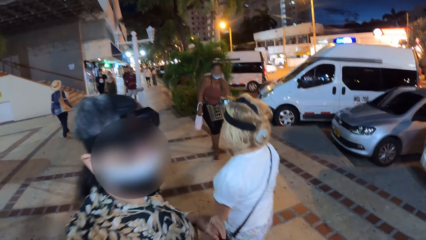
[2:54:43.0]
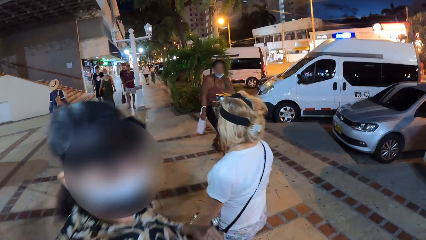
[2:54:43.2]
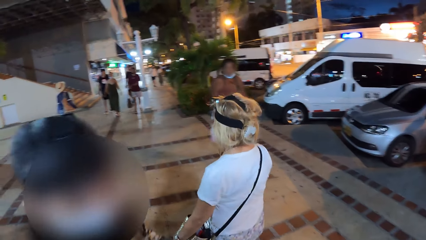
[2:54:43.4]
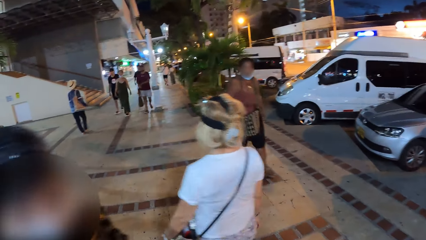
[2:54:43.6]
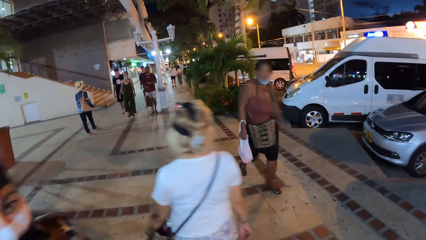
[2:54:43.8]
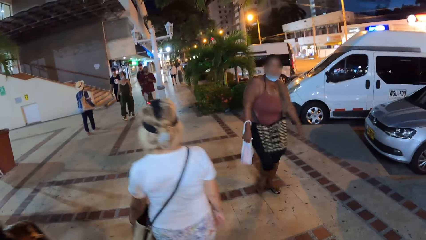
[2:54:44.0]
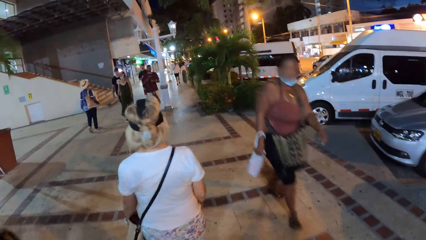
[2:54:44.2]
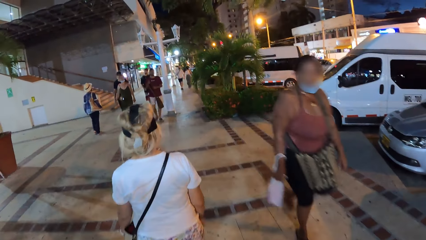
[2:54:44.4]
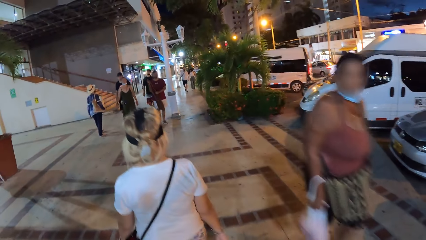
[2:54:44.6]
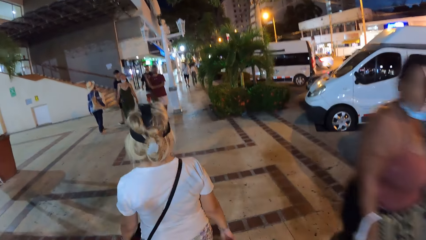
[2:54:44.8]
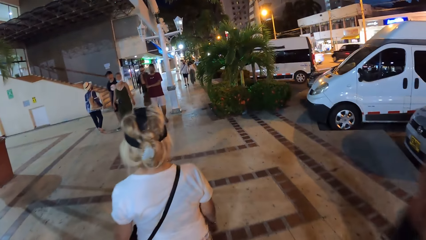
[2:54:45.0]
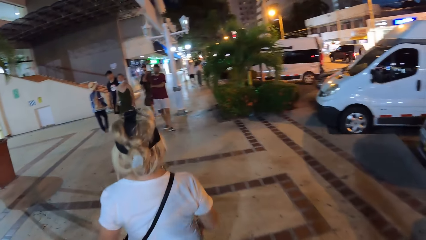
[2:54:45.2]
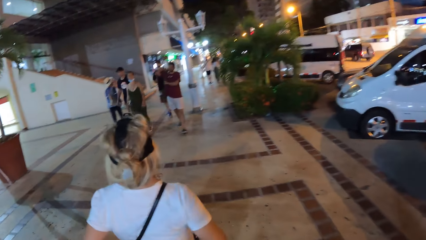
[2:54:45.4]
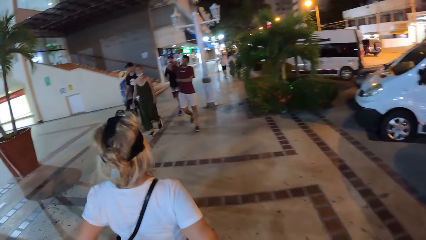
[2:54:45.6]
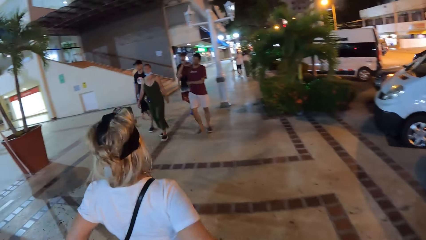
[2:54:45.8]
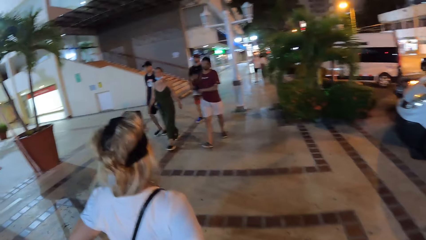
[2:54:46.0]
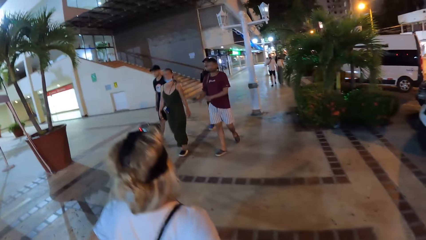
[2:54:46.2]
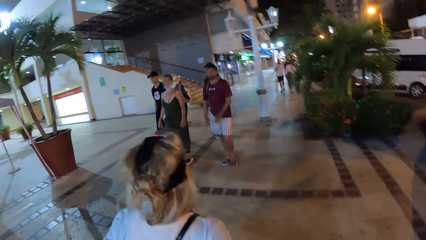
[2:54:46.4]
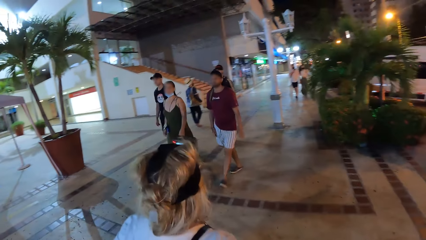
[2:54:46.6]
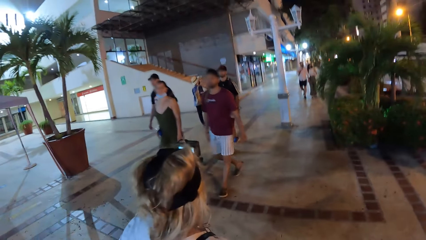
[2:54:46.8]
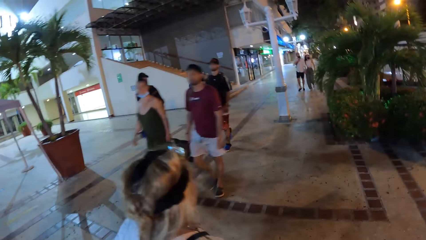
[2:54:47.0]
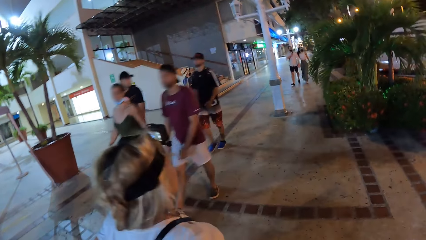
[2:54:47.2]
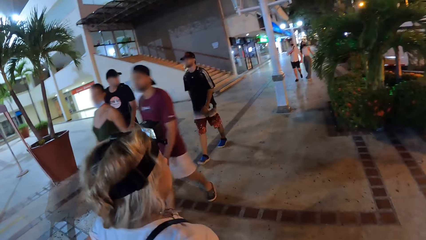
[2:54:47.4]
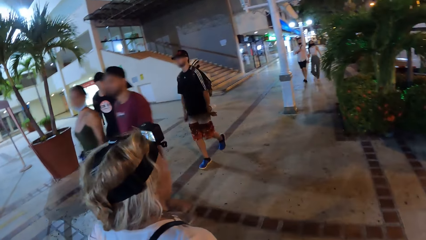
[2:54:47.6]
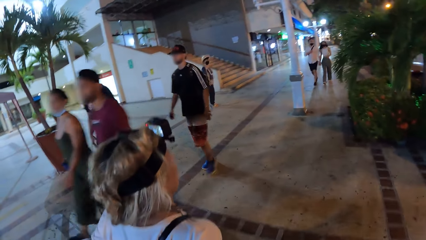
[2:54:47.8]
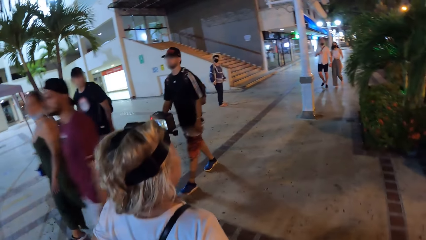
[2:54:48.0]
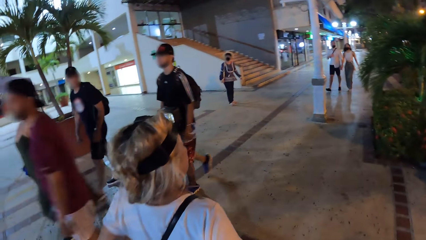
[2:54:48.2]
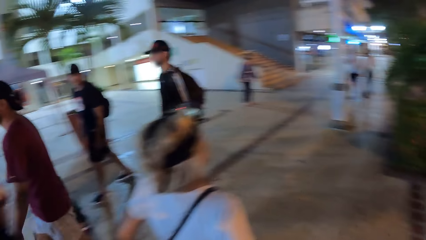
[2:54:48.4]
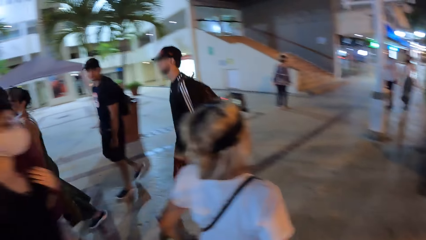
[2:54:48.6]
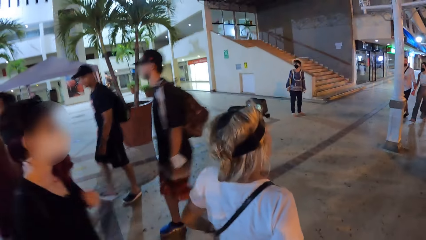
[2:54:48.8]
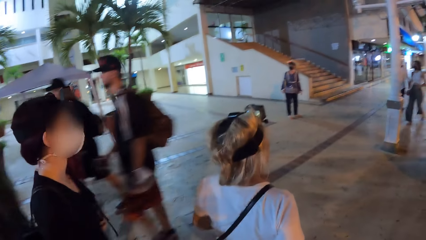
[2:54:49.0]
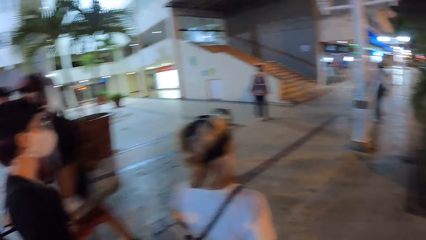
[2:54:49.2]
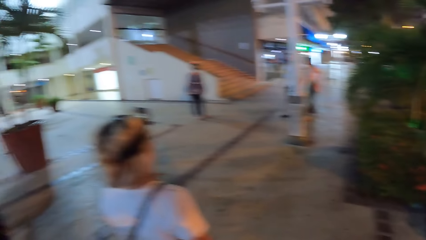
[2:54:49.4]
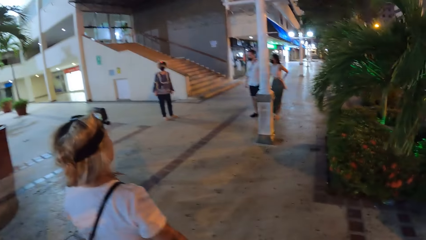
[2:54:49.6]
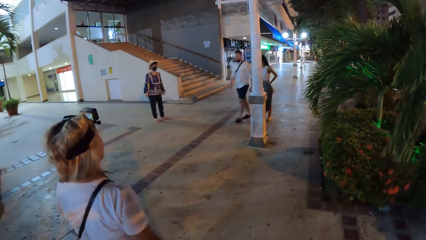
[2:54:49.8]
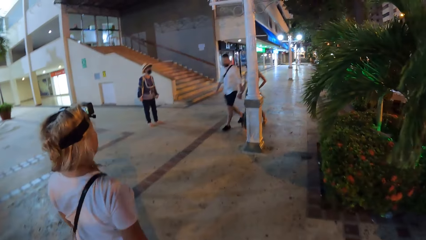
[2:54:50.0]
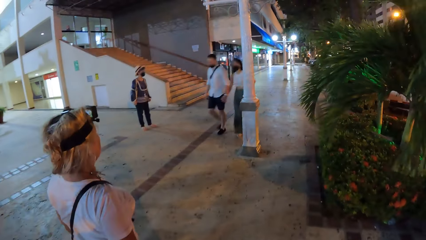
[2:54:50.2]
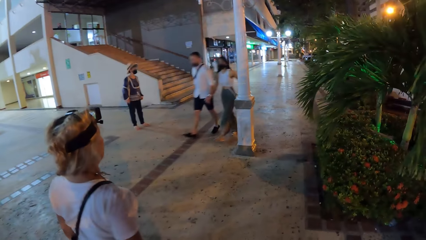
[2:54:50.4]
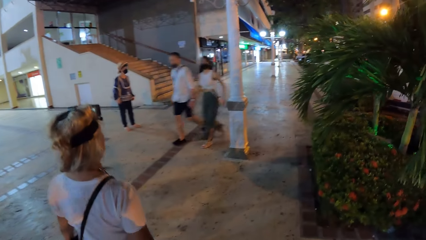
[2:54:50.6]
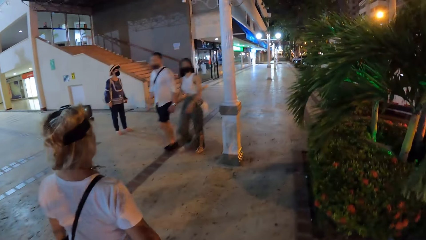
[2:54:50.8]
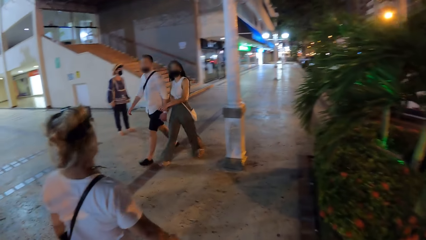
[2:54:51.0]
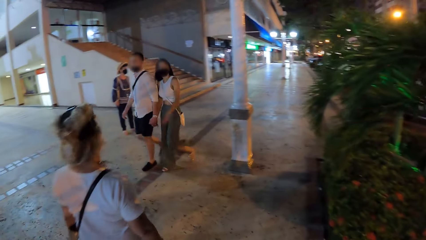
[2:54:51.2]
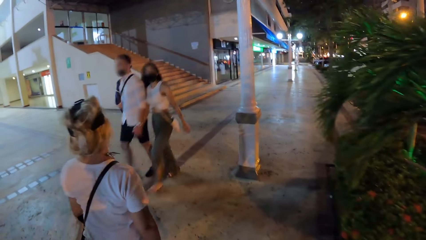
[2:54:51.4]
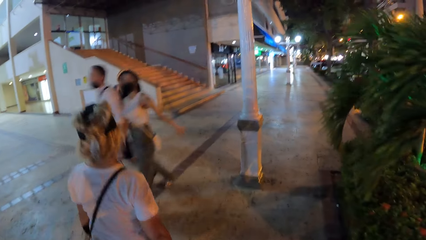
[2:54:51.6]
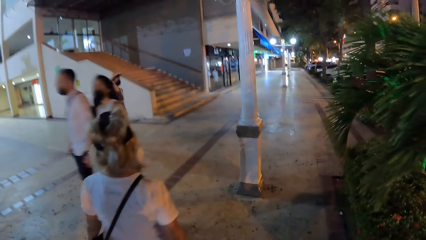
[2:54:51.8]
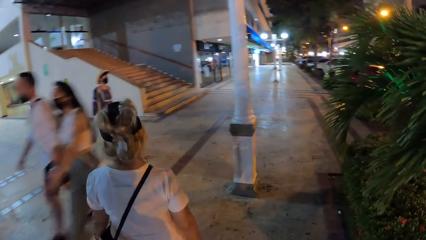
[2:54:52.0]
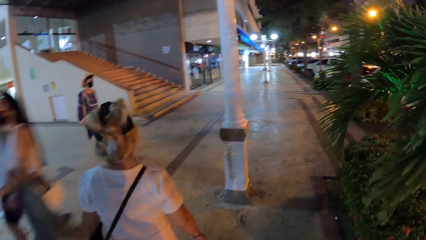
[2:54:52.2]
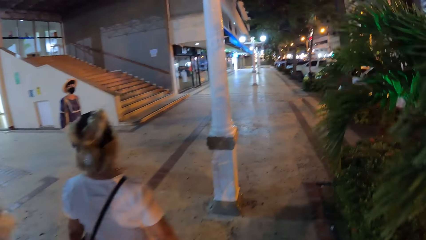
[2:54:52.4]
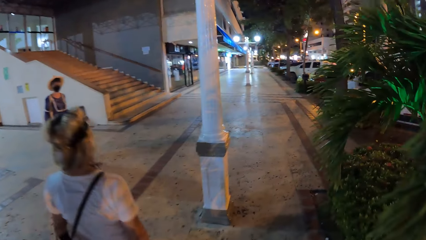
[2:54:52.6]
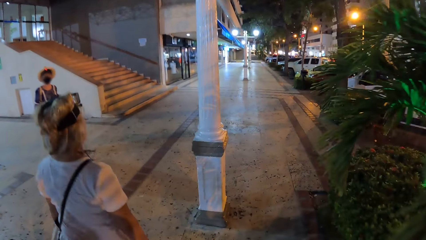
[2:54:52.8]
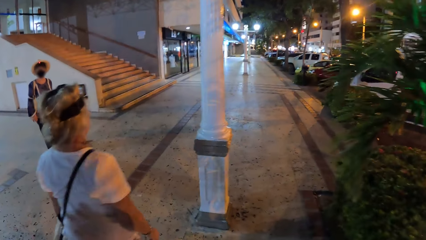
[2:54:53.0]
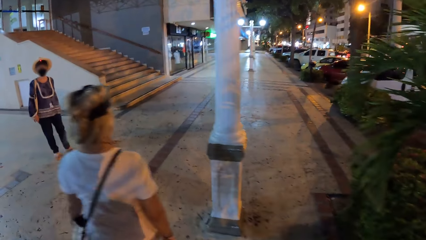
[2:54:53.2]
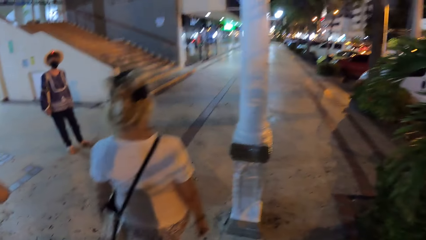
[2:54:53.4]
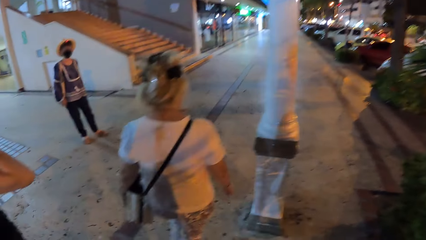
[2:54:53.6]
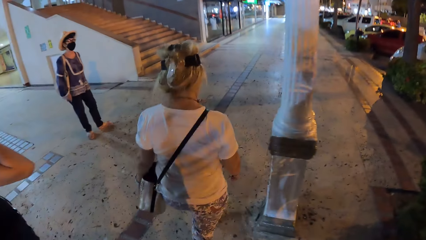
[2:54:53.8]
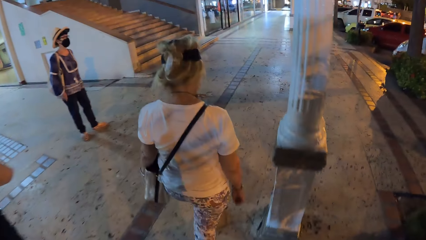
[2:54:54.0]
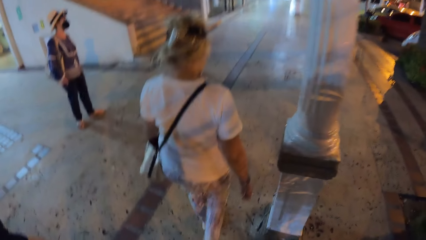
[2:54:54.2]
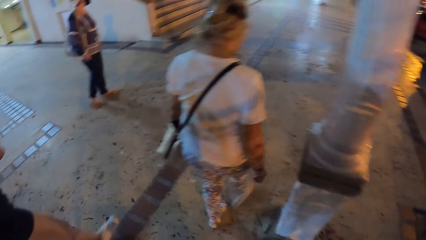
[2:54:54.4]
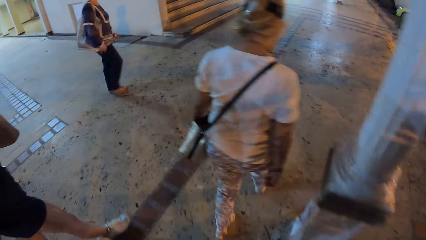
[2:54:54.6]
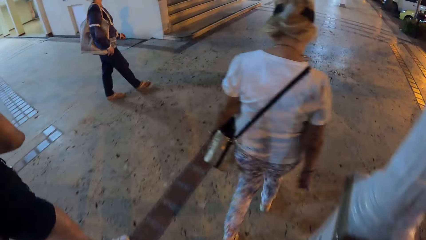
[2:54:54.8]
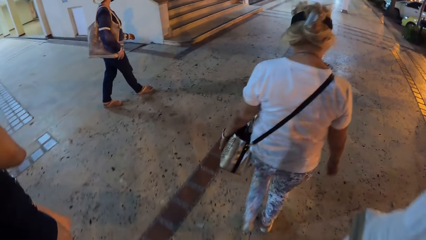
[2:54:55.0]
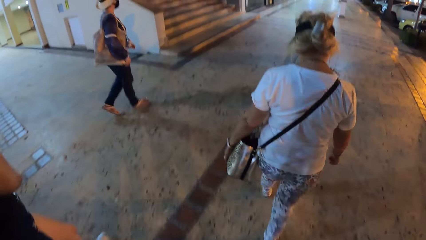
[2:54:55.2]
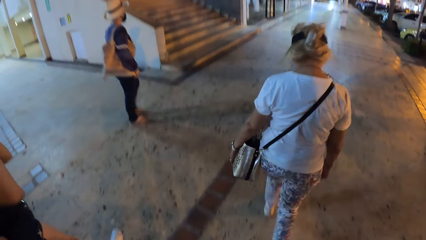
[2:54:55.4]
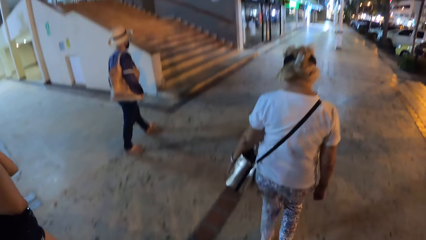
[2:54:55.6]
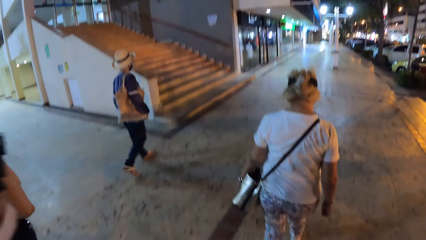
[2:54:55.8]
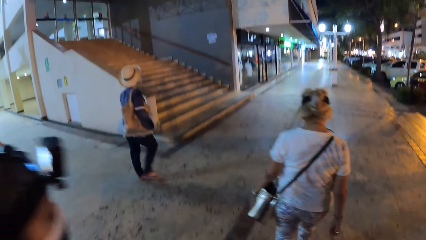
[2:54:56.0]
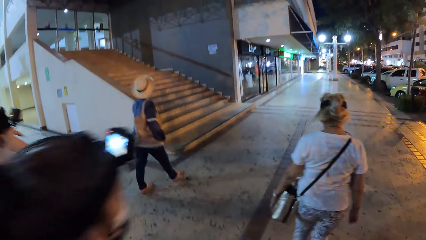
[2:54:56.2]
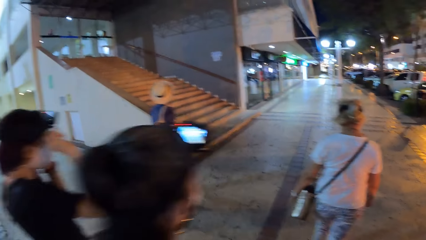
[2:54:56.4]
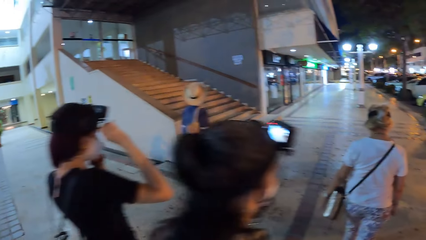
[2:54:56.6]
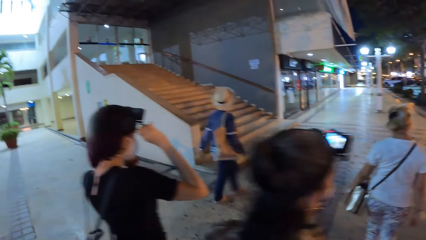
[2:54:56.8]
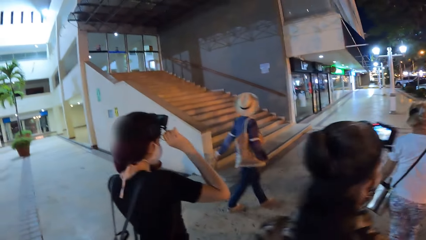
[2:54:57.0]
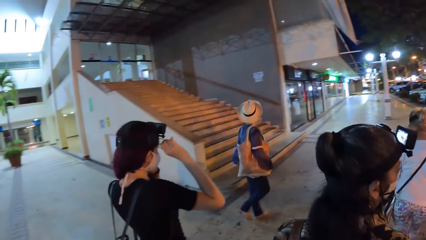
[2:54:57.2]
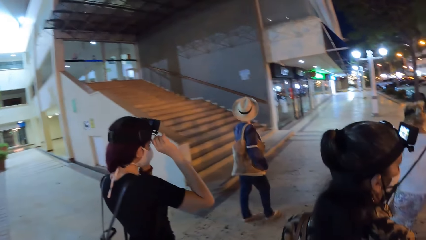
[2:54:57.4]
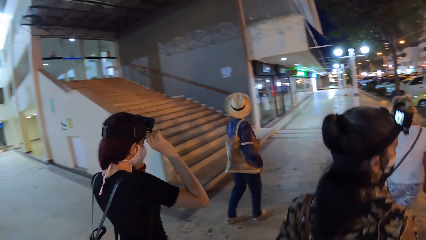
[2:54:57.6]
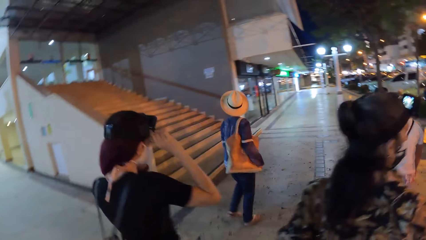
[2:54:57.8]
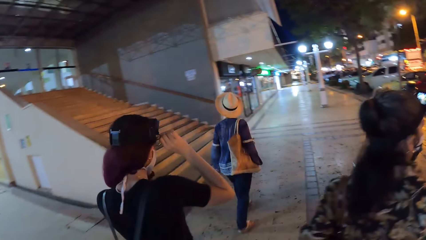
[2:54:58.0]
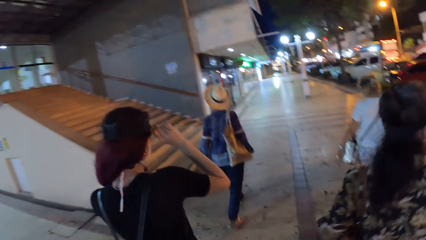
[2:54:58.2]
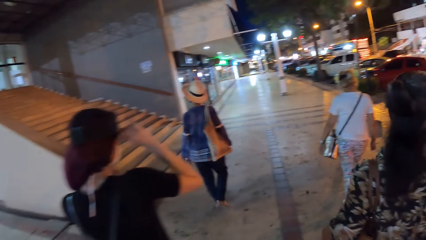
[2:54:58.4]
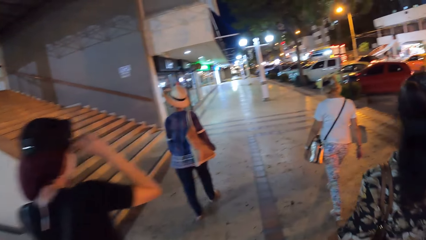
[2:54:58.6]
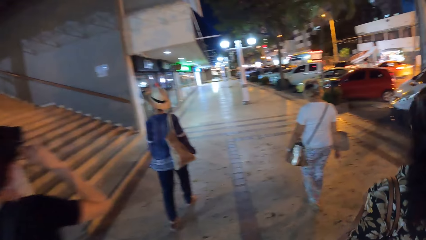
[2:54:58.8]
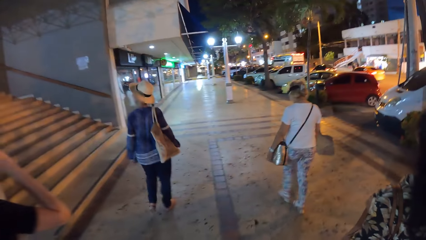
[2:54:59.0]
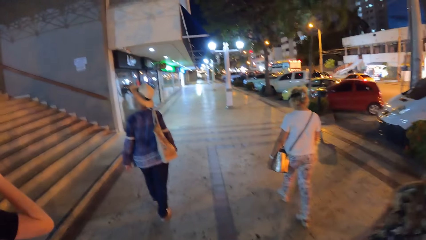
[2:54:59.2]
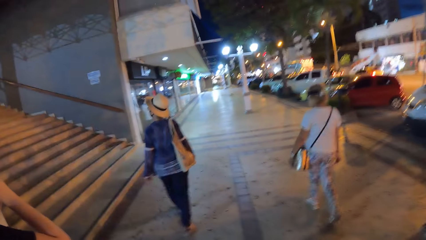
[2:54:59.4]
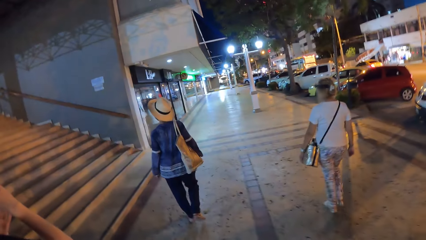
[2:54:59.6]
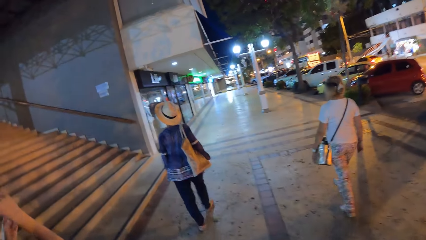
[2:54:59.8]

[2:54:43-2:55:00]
A woman walks past the camera wearer. A man and another woman walk past the camera wearer. Another man walks past the camera wearer. A third man walks past the camera wearer. A fourth man and a third woman walk past the camera wearer. A fourth woman adjusts her camera with her hands.
